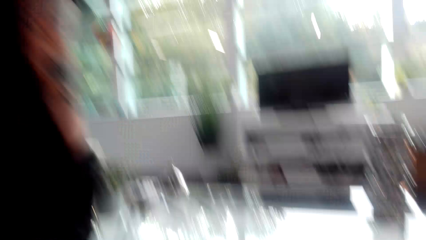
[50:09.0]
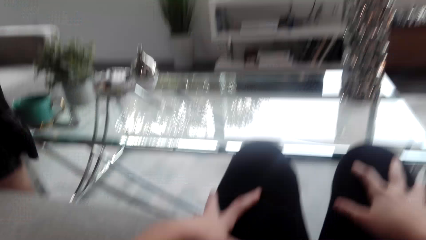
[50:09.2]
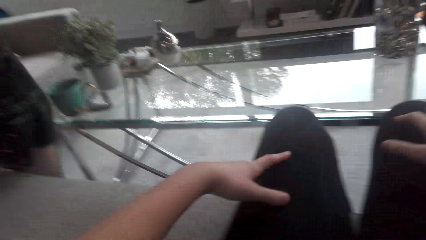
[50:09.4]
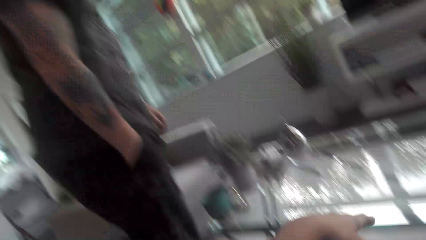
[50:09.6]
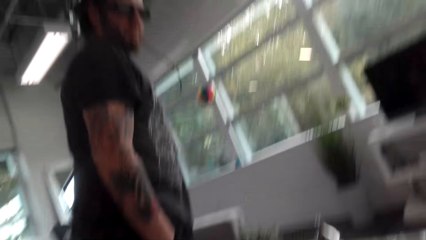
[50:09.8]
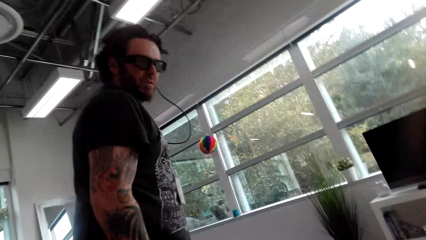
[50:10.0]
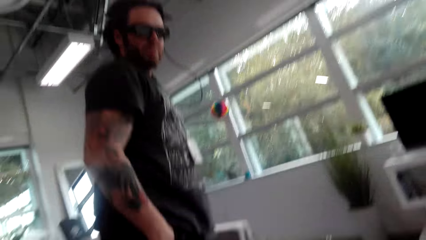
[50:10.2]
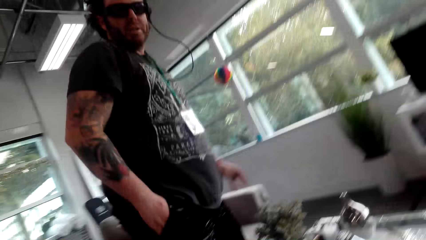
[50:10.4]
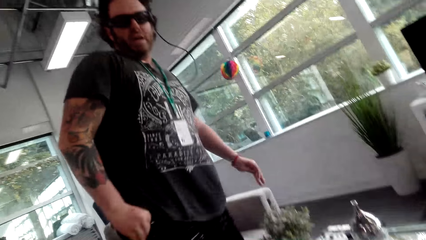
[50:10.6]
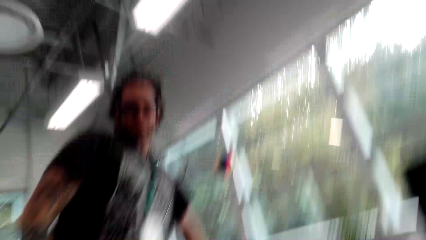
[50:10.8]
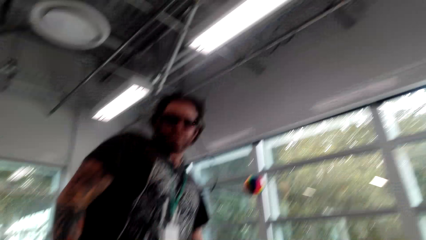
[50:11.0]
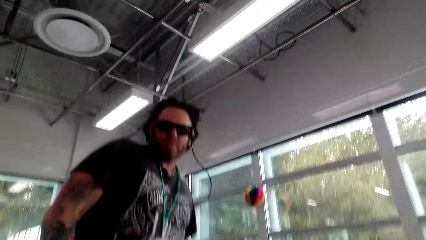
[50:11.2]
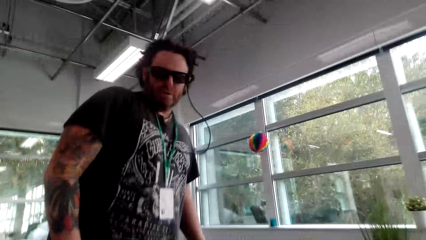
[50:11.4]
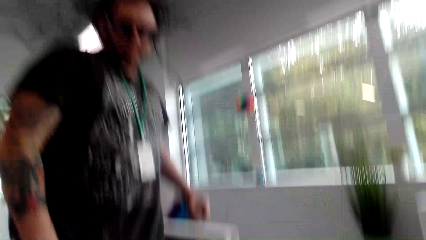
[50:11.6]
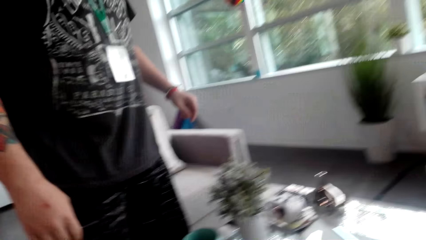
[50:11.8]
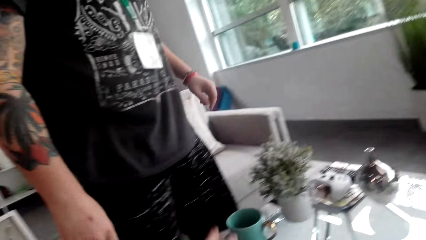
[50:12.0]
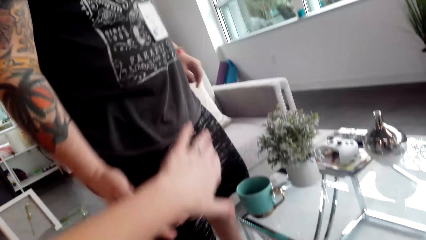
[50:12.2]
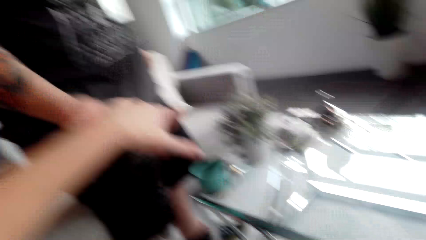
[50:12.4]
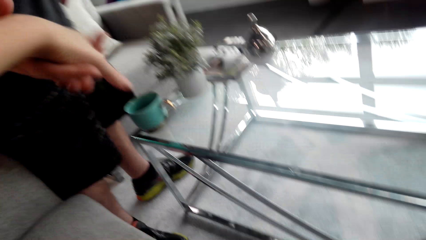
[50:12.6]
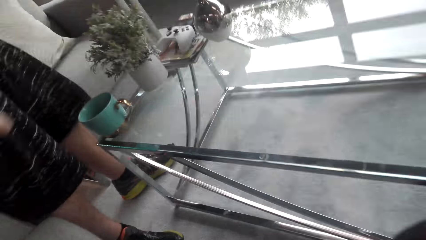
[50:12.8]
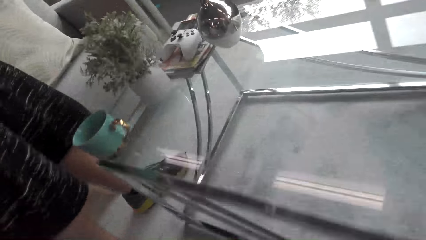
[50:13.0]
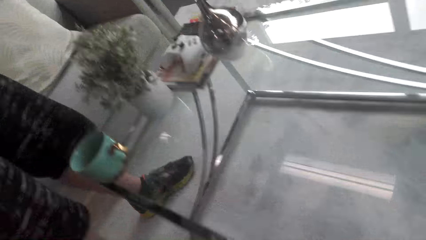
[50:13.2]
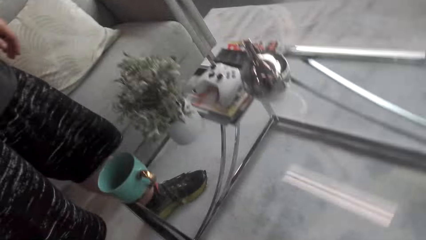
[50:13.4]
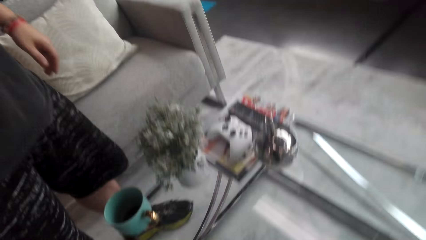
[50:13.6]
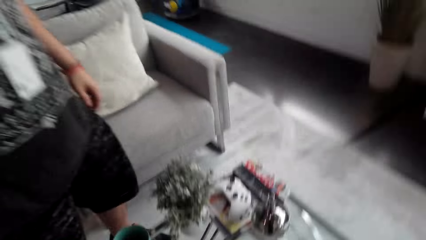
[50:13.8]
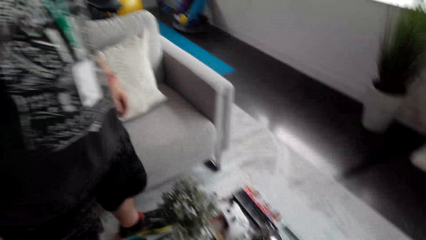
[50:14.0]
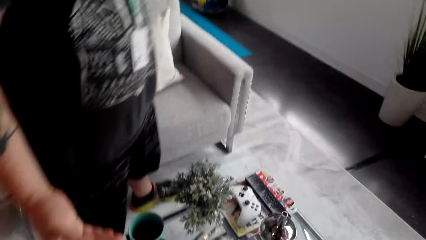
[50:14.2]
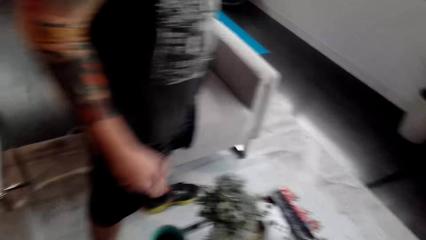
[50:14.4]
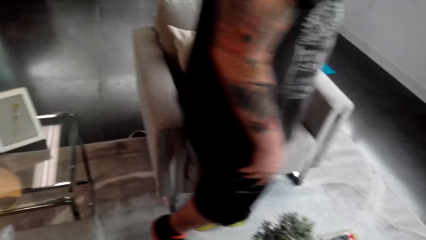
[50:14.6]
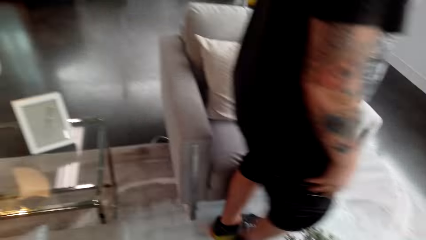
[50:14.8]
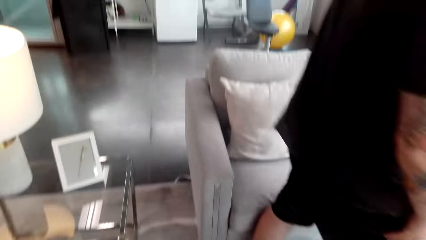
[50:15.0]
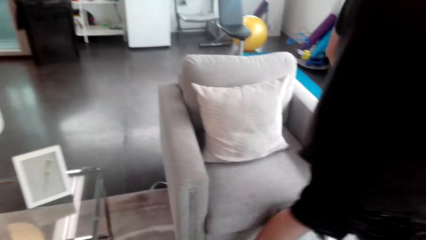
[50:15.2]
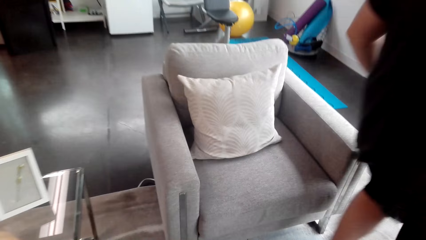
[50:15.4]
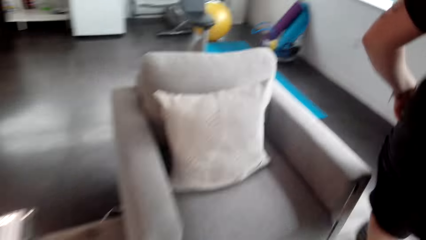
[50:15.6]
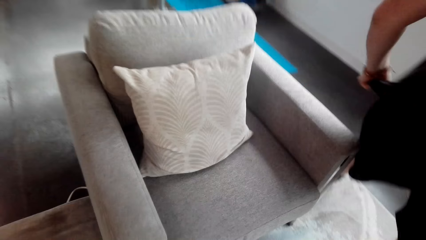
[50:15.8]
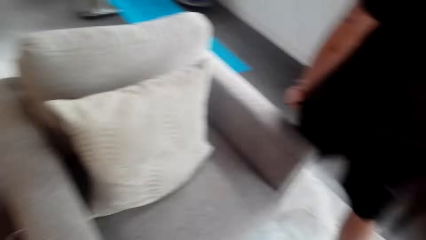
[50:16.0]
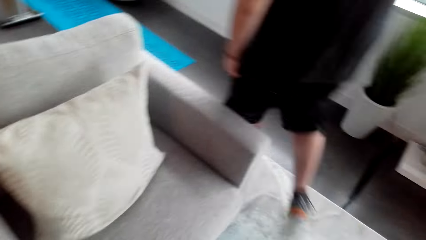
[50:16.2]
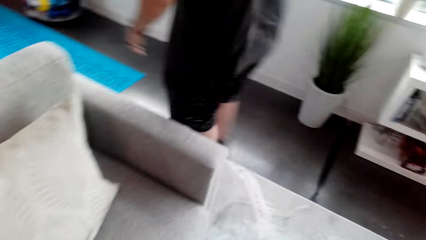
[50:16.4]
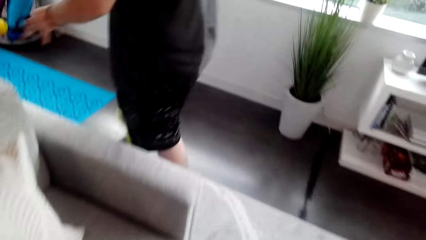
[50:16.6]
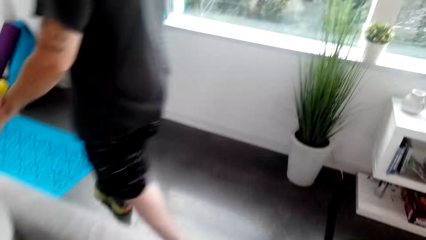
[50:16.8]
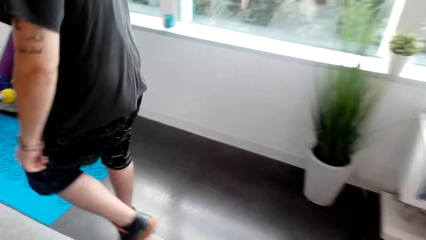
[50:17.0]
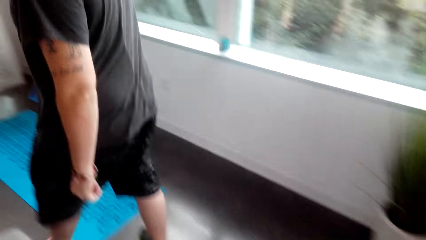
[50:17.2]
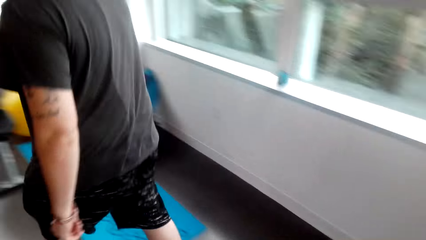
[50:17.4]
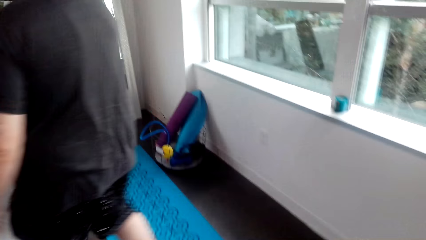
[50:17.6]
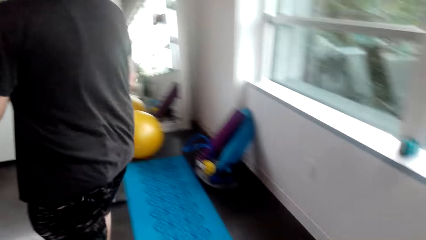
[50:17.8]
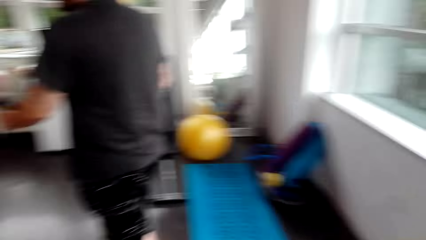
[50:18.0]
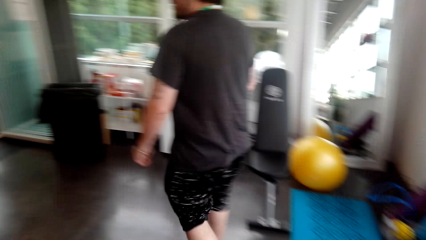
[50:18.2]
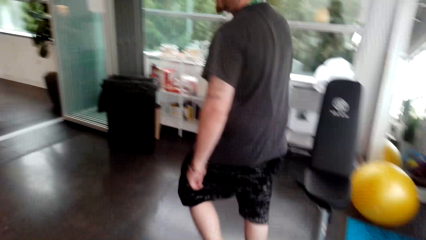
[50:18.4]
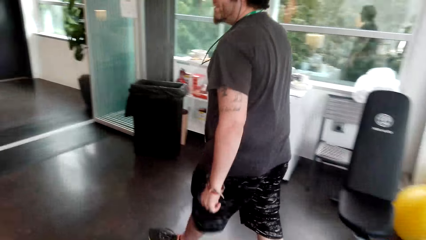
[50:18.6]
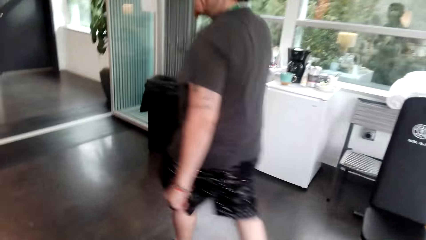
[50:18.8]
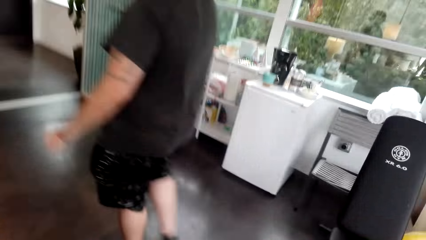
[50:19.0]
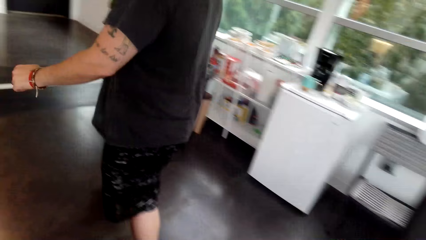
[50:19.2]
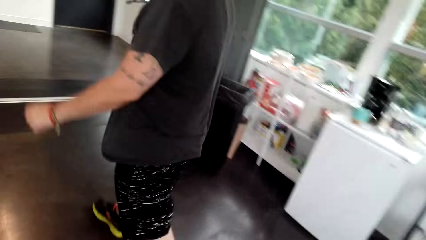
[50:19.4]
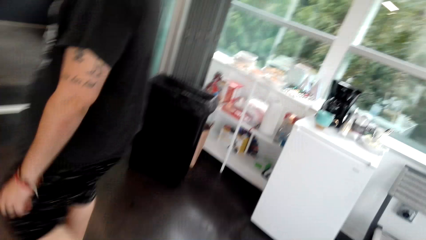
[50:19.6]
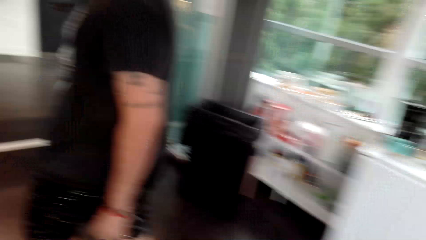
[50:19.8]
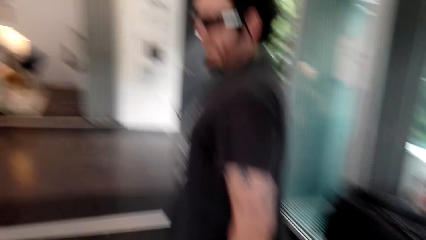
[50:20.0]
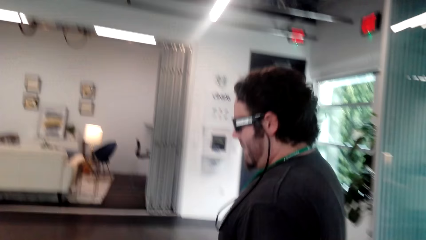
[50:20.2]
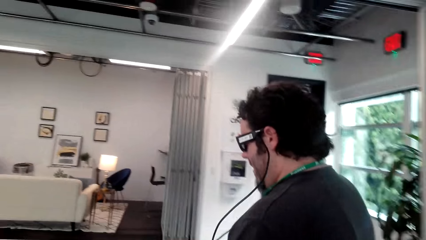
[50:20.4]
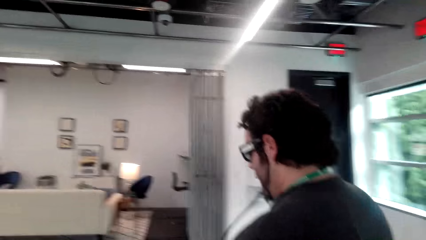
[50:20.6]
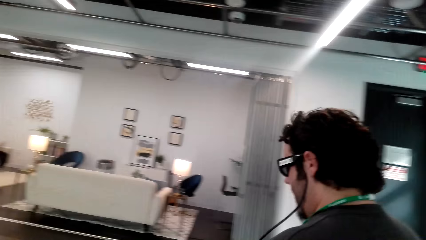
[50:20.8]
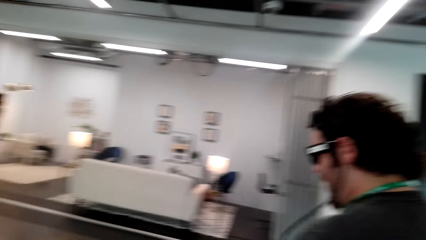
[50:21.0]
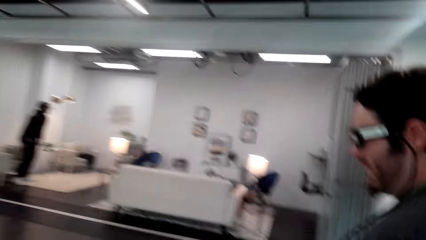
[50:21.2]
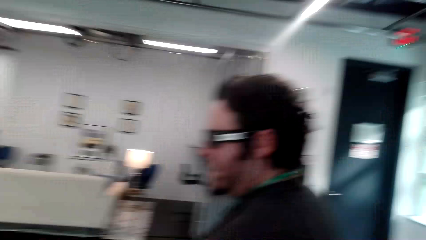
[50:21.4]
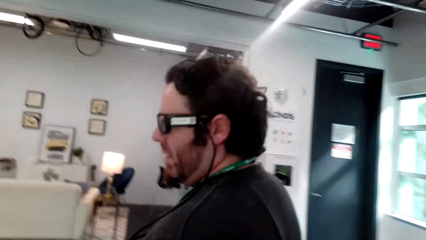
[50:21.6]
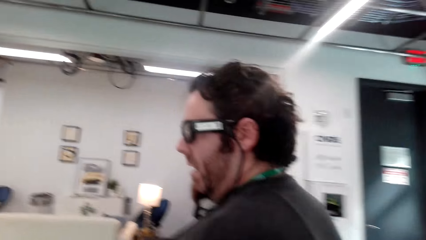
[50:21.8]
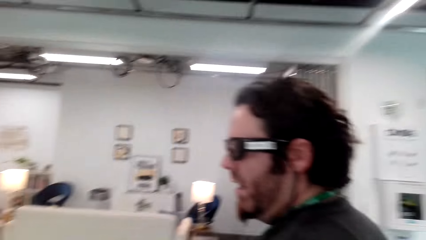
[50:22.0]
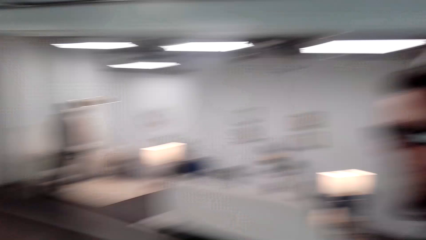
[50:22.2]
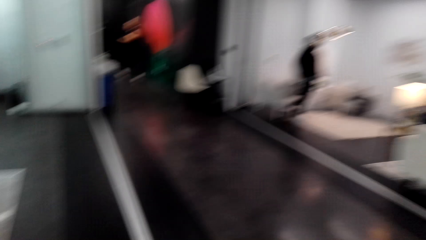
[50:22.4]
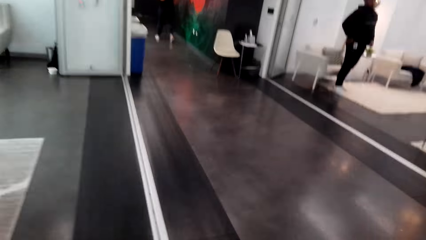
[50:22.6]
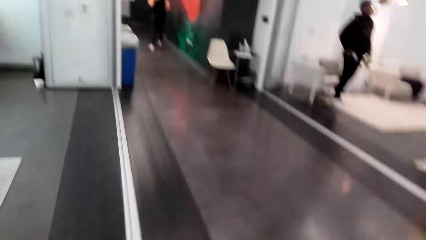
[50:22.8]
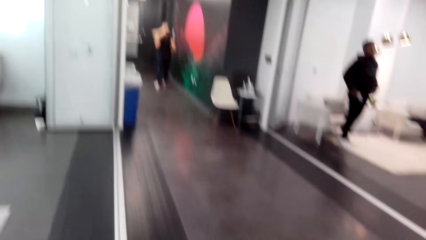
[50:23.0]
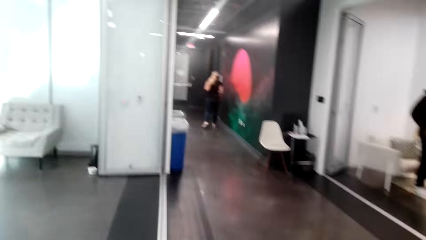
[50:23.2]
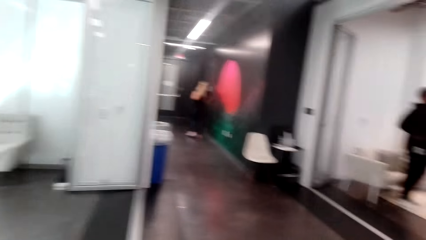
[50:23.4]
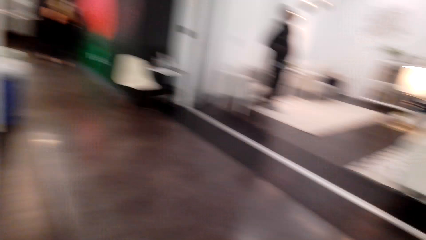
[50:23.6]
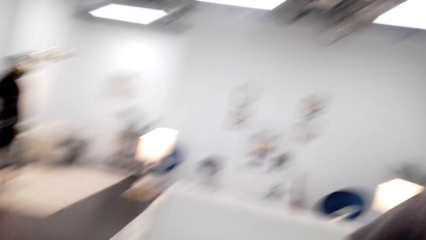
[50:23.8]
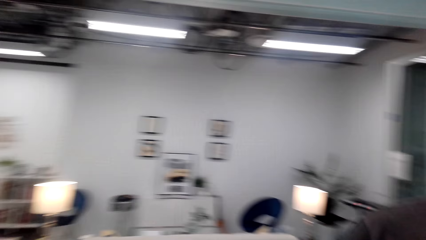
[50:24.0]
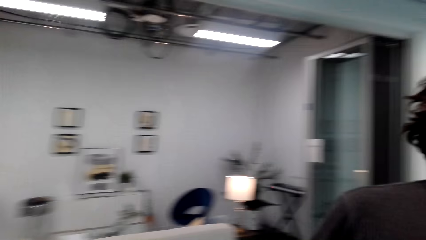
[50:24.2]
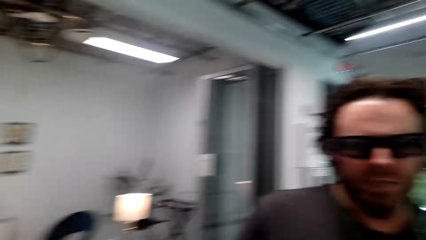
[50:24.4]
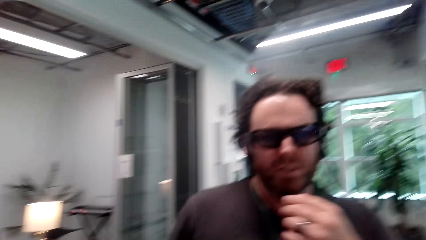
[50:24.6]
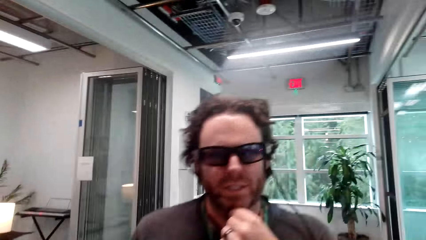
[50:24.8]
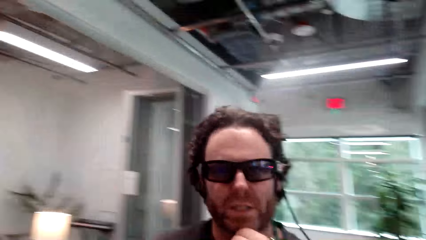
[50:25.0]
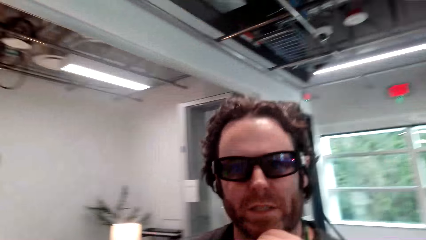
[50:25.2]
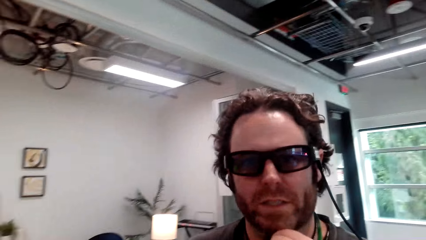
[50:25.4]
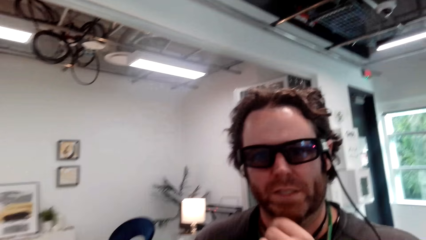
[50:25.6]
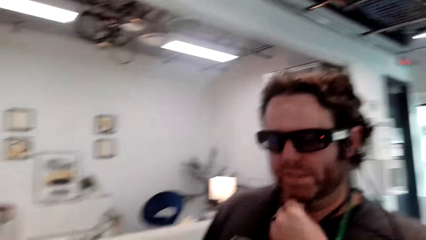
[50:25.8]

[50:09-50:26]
The camera wearer converses with a man. The man converses with the camera wearer. The camera wearer interacts with the man. The man aids the camera wearer to stand from a couch. The camera wearer converses with the man. The camera wearer and the man walk across a room. The man walks around the house. The camera wearer interacts with the man. They converse with the man. They walk around the house. They converse with the man. The man converses with the camera wearer.
